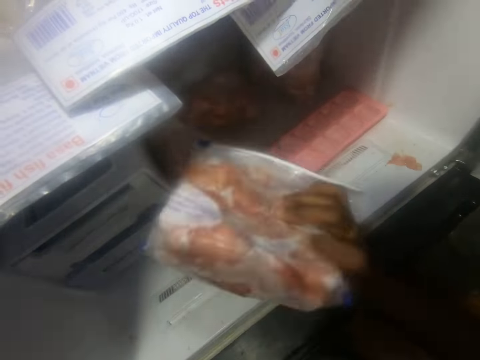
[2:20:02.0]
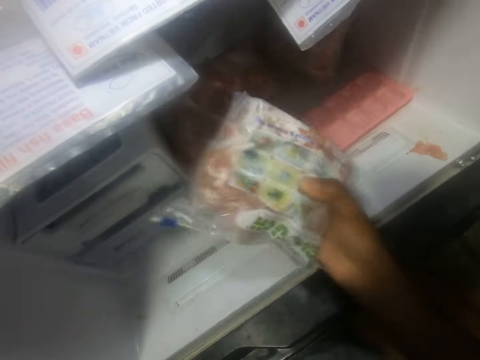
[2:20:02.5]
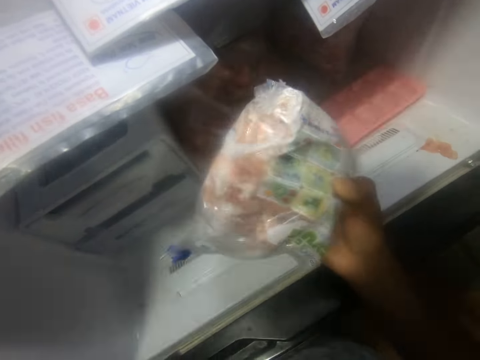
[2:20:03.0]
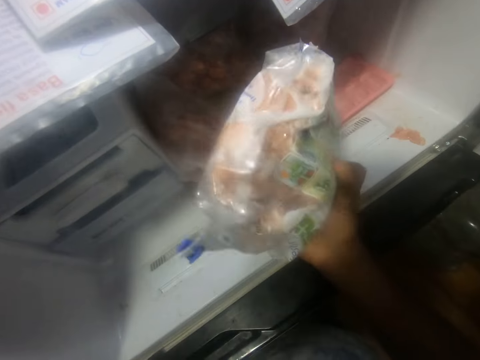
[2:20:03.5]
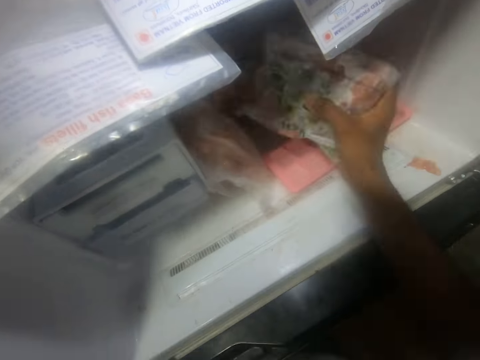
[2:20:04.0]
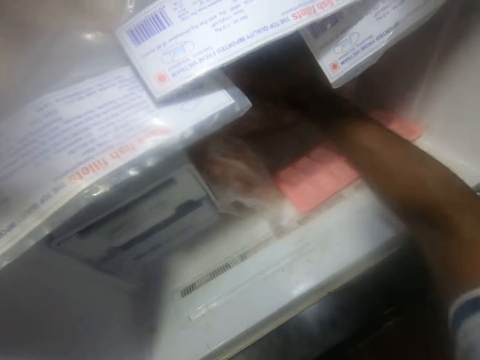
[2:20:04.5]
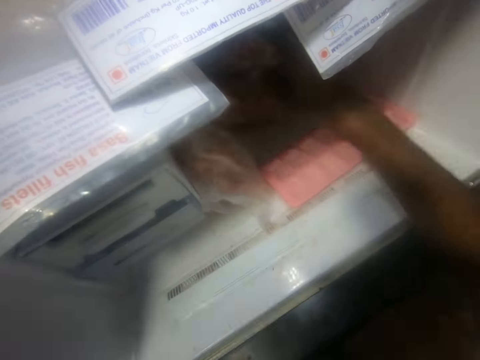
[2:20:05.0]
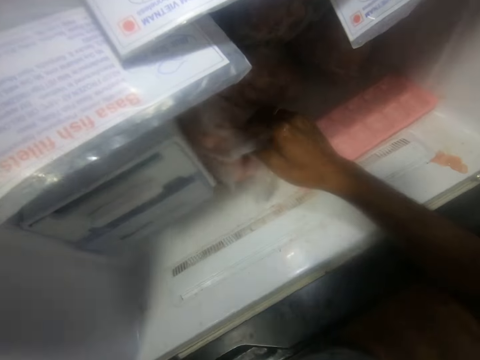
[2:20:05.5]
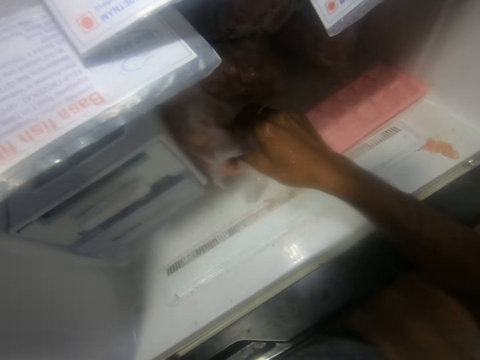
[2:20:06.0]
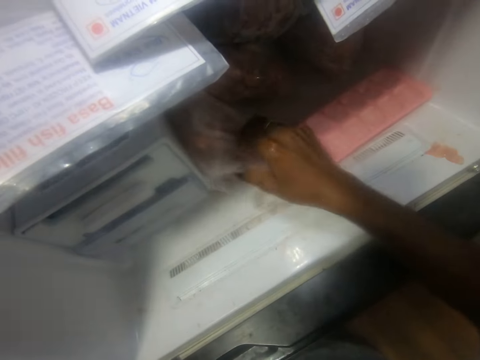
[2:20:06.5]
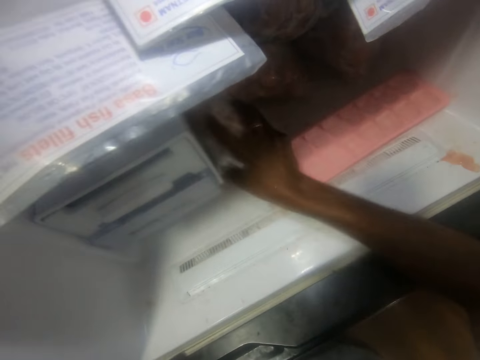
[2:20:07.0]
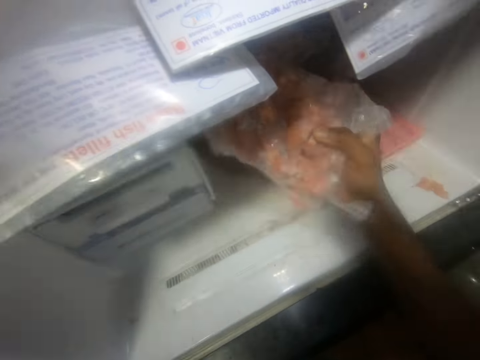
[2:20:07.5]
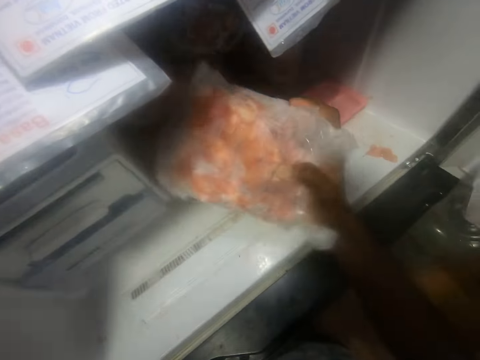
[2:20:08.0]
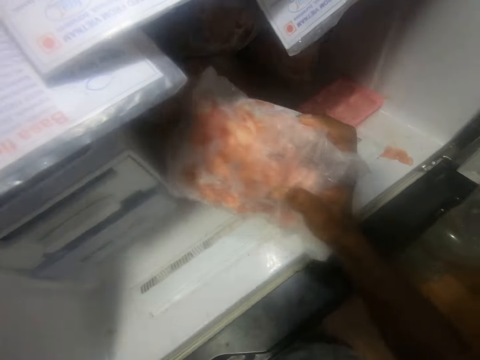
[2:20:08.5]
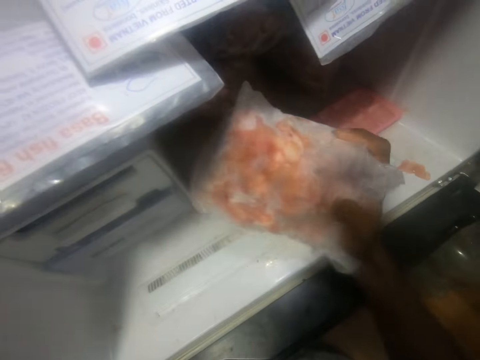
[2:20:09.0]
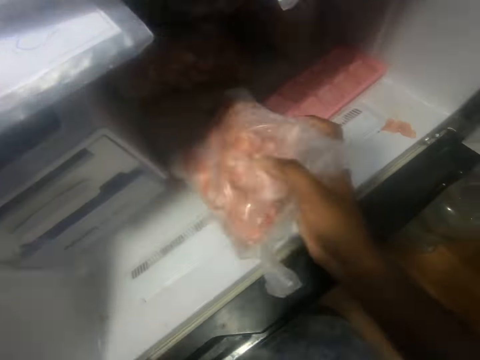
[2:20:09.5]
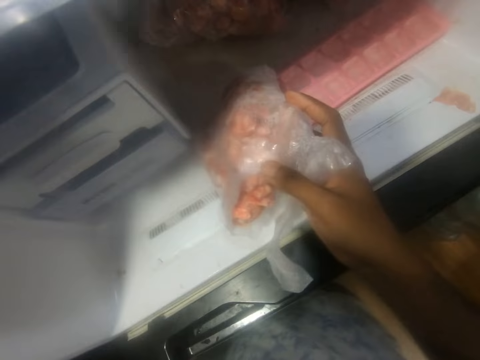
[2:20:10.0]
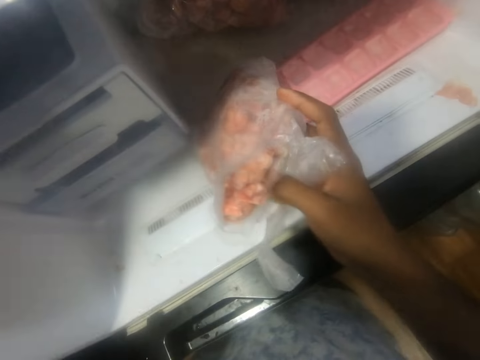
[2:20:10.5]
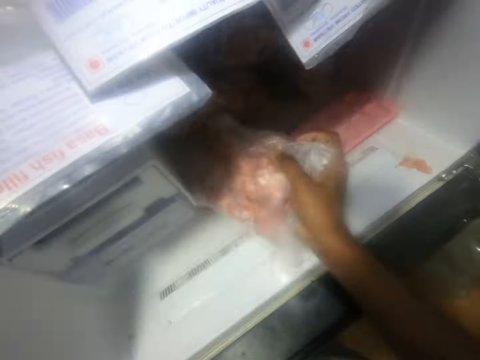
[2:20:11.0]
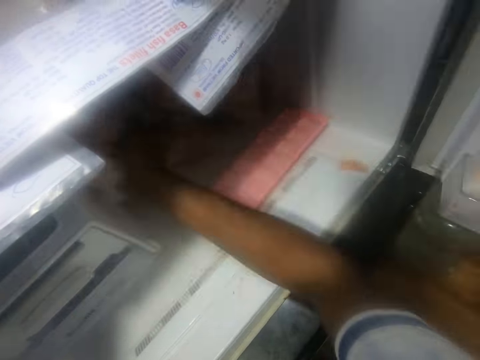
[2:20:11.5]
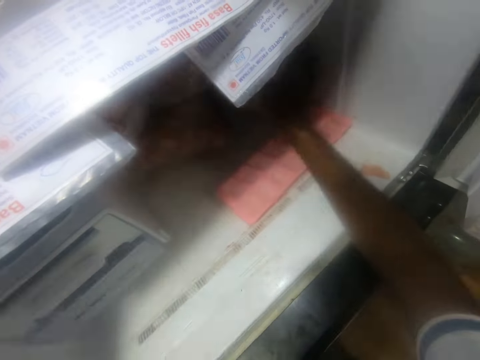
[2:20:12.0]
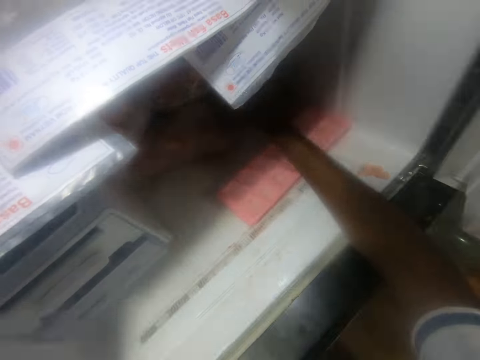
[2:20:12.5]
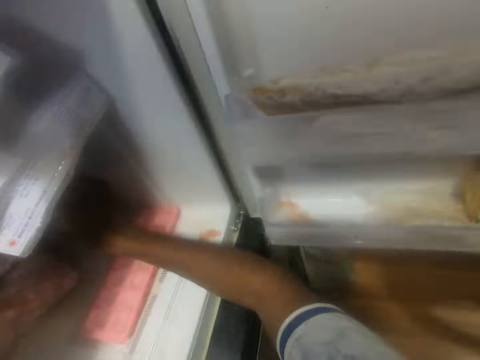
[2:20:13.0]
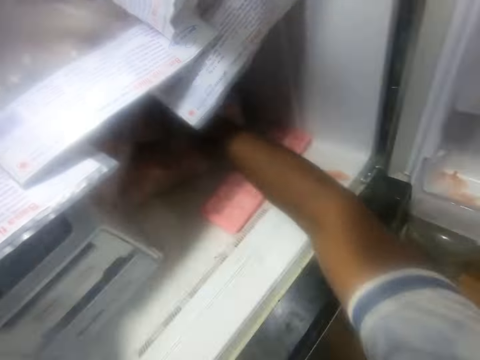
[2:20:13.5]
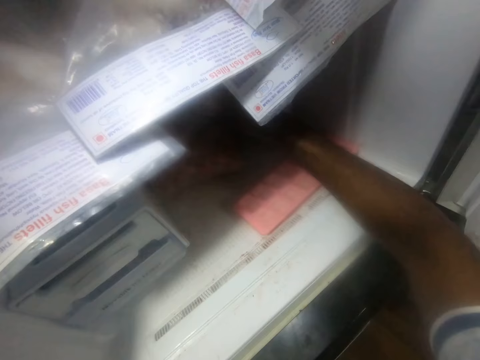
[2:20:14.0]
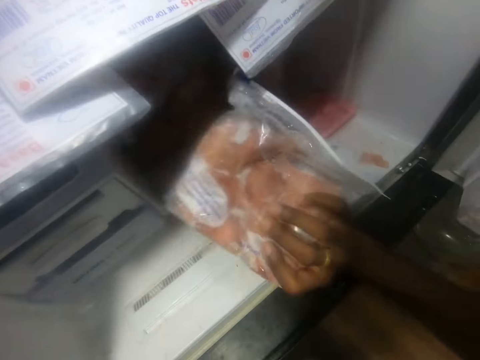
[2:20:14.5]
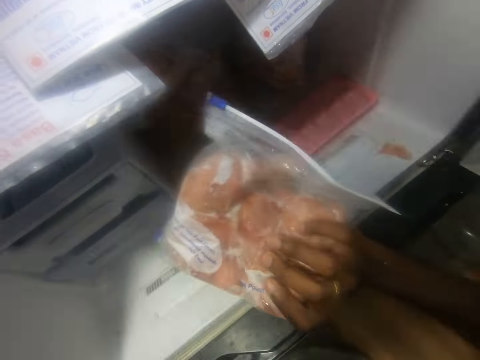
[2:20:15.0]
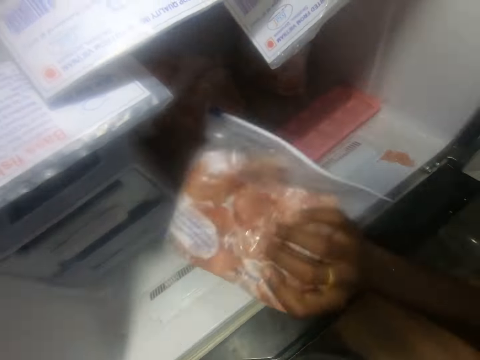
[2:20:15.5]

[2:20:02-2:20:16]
The camera wearer puts the packet of beef into the refrigerator with his right hand. He picks the packet of beef from the refrigerator with his right hand. He puts the packet of beef into the refrigerator with his right hand. He picks the packet of beef from the refrigerator with his right hand.

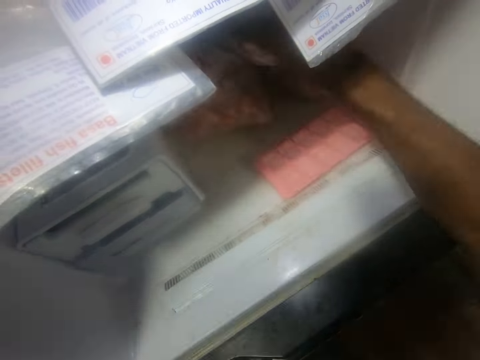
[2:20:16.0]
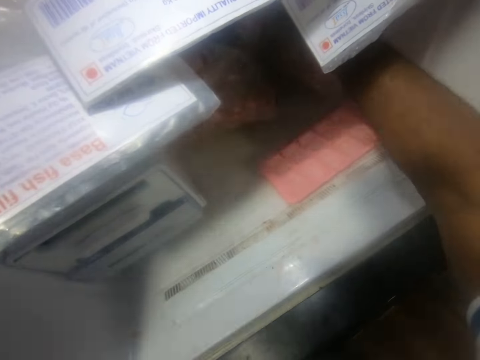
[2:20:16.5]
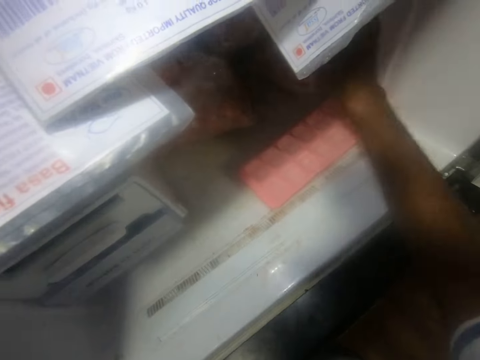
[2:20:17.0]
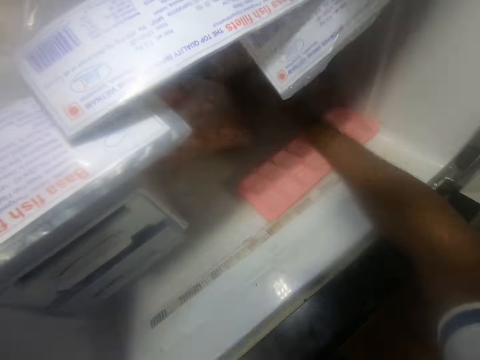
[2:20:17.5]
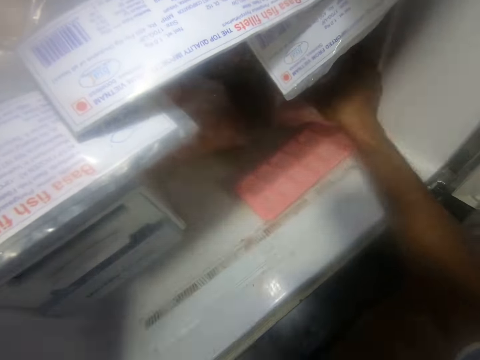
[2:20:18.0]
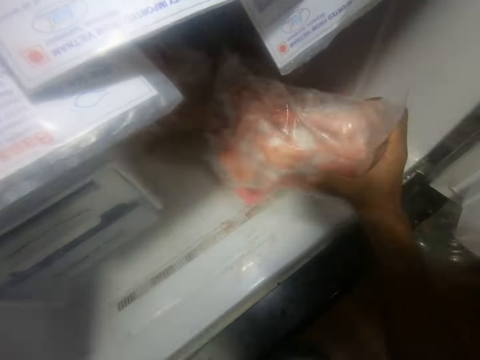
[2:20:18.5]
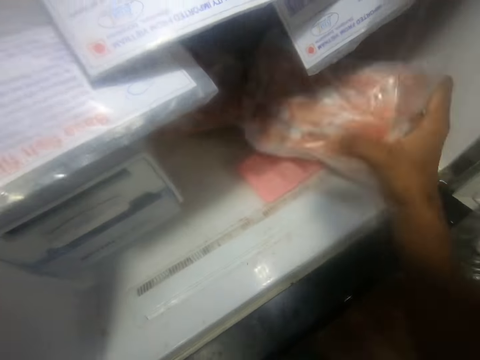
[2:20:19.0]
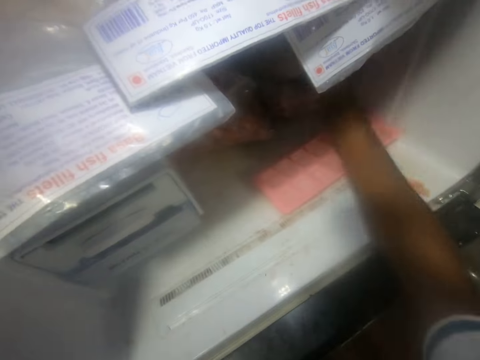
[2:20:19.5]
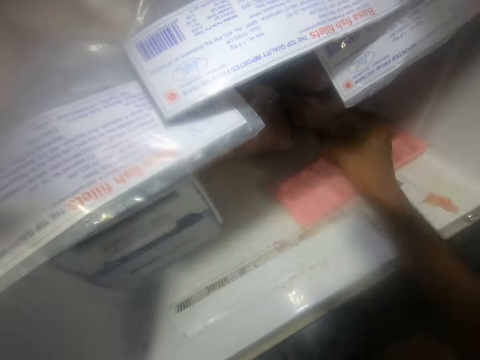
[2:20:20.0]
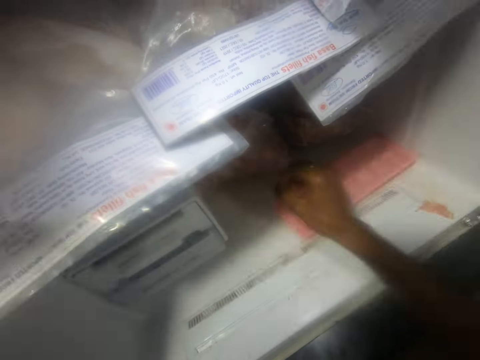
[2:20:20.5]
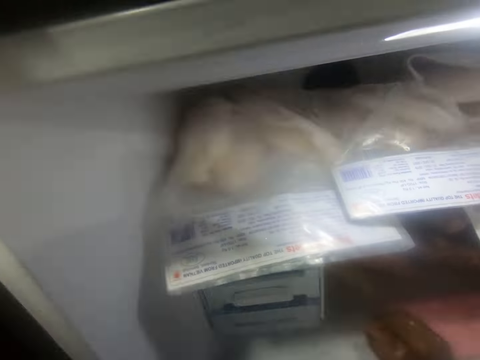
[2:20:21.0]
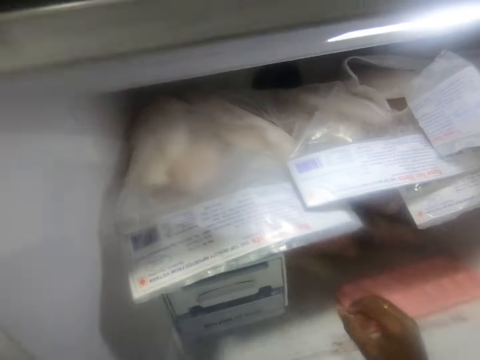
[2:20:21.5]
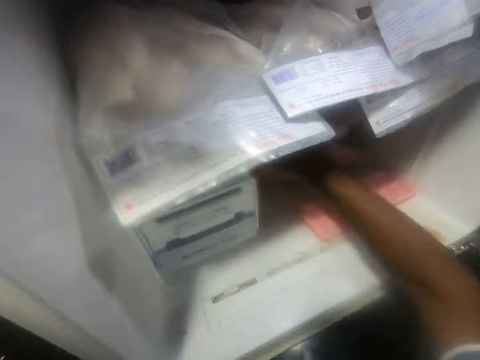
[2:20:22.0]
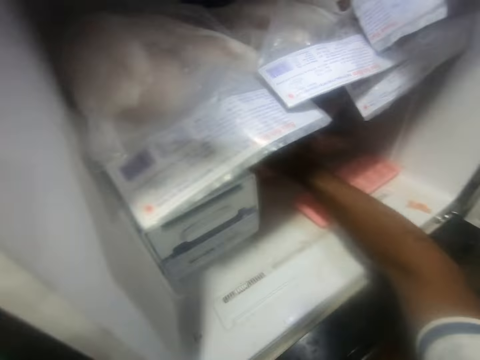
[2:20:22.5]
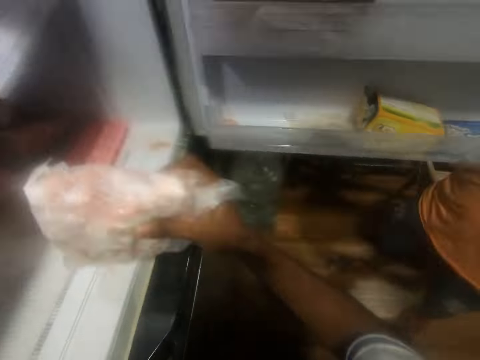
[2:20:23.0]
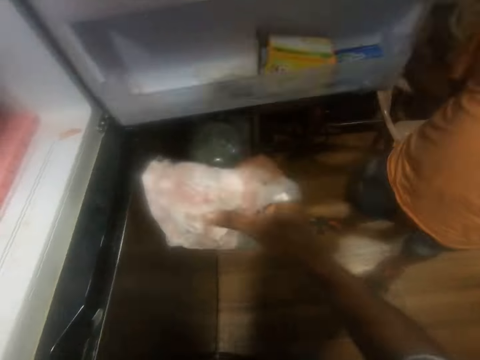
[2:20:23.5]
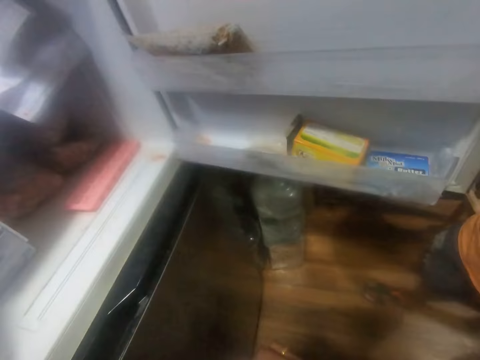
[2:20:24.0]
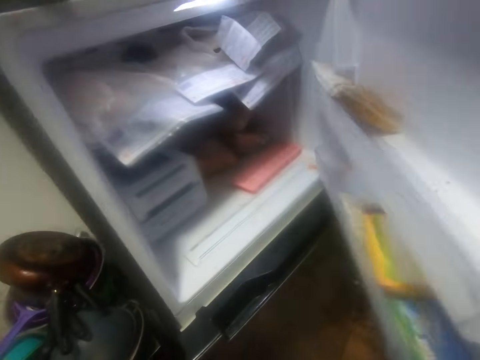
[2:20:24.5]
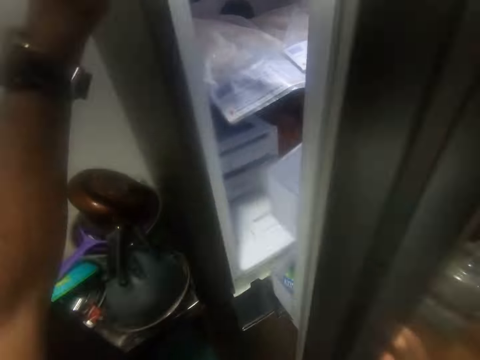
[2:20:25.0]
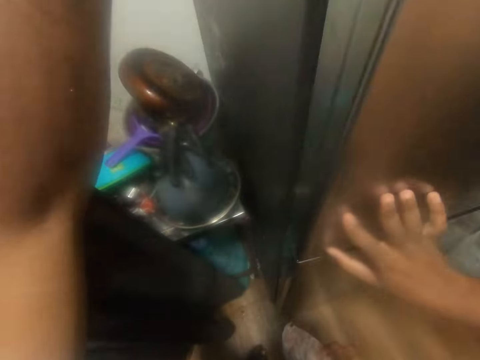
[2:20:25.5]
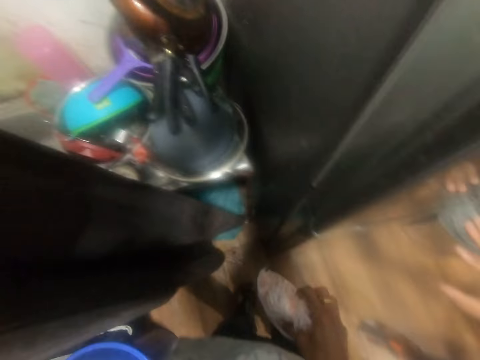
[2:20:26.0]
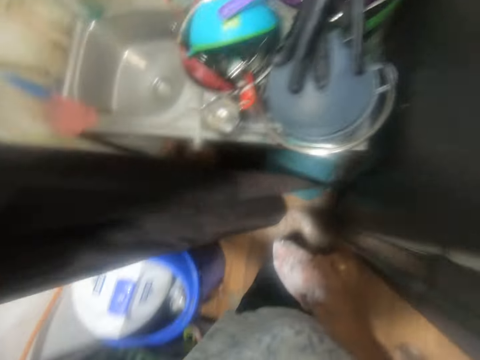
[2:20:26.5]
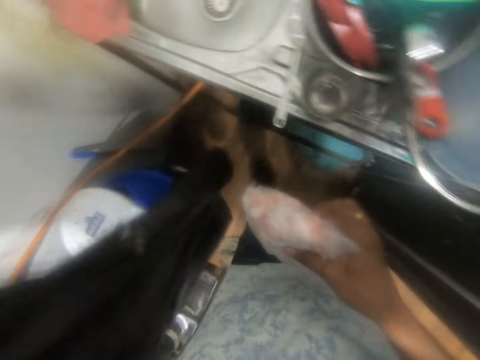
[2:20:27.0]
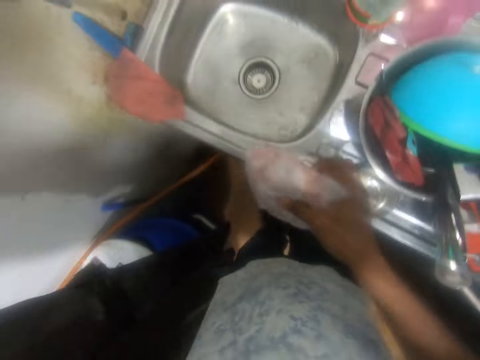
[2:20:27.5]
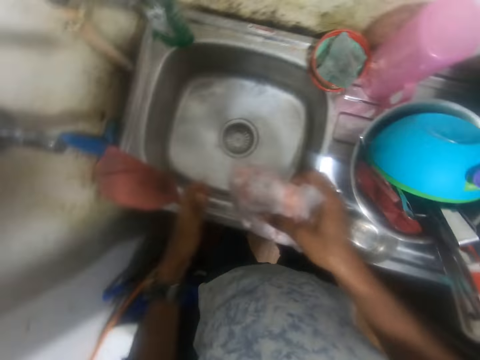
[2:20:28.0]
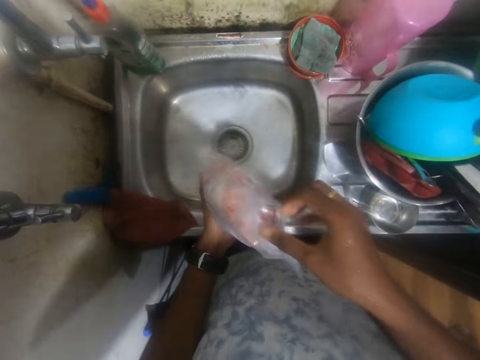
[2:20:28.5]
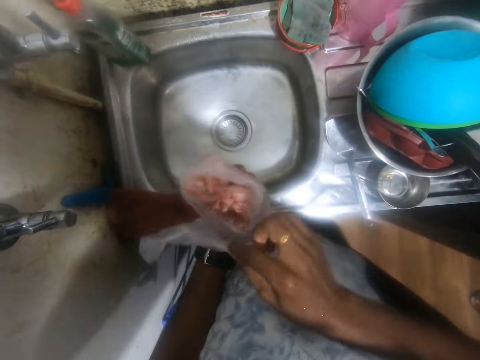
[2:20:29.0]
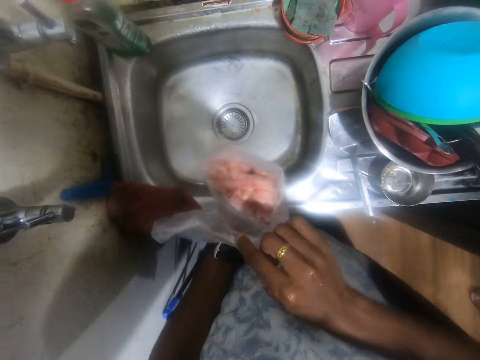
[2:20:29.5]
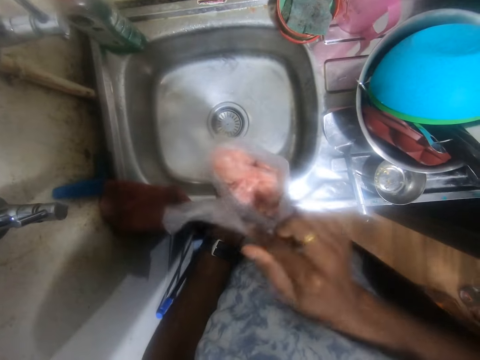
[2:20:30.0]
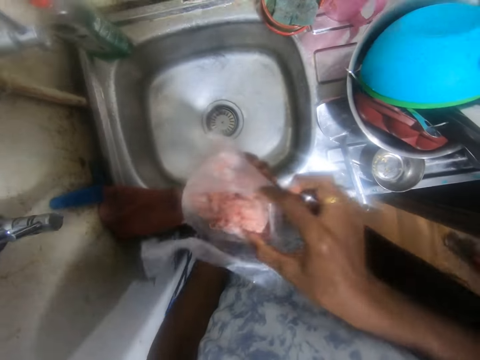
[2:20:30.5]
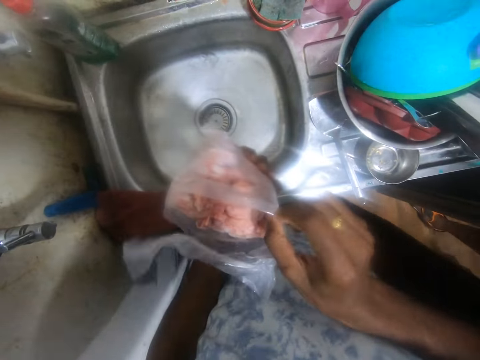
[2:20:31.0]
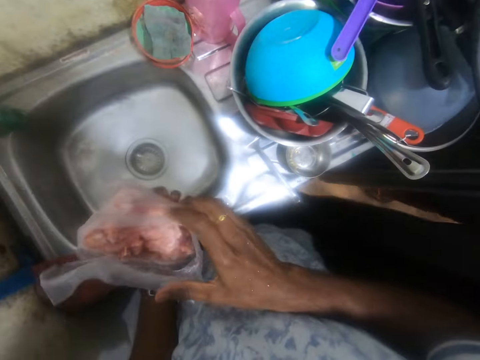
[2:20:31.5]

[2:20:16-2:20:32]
The camera wearer puts the packet of beef into the refrigerator with his right hand. He picks the packet of beef from the refrigerator with his right hand. He puts the packet of beef into the refrigerator with his right hand. He picks the packet of beef from the refrigerator with his right hand. A man closes the refrigerator with his right hand. The camera wearer closes the fridge. He moves the curtain with his left hand. He opens the kitchen curtains. He passes the packet of beef from his right hand to his left hand. He opens the packet of beef with his right hand.
